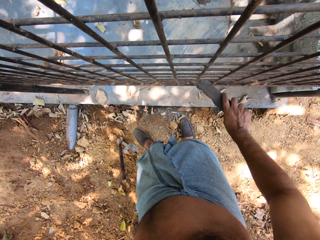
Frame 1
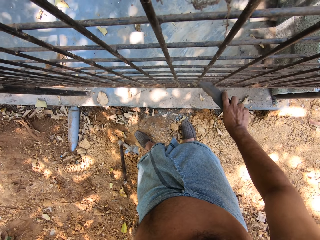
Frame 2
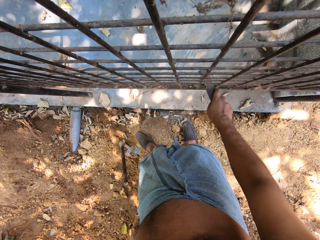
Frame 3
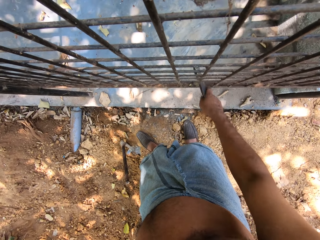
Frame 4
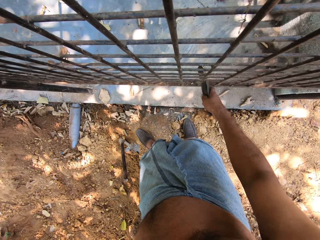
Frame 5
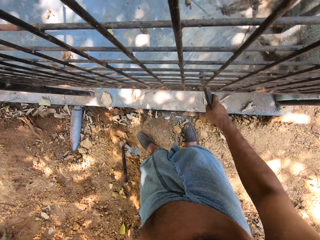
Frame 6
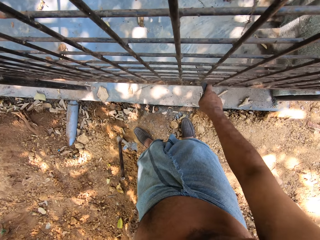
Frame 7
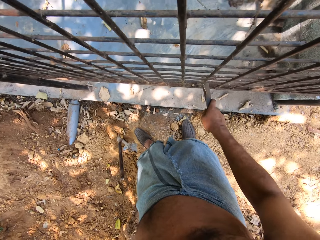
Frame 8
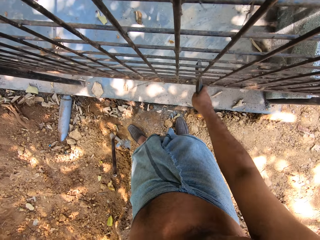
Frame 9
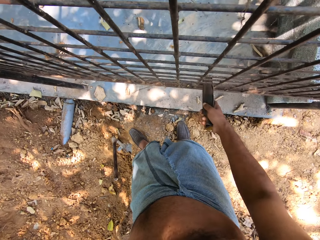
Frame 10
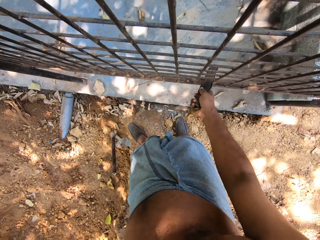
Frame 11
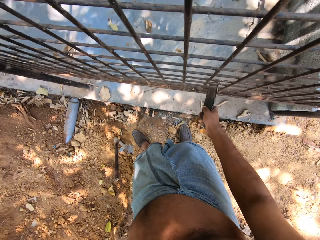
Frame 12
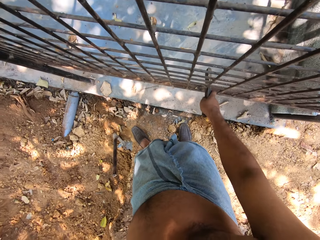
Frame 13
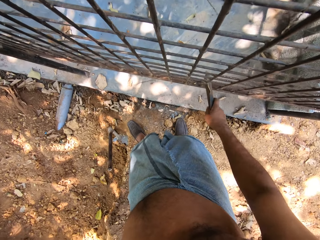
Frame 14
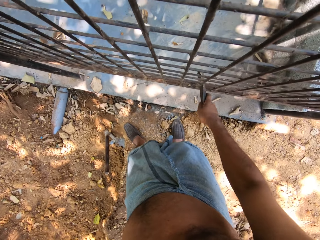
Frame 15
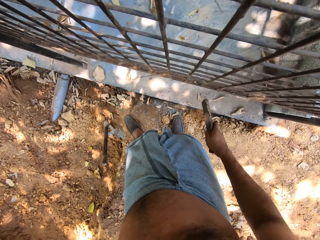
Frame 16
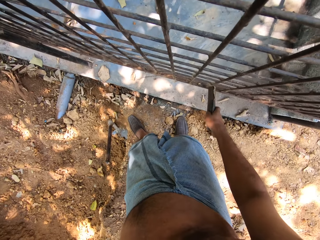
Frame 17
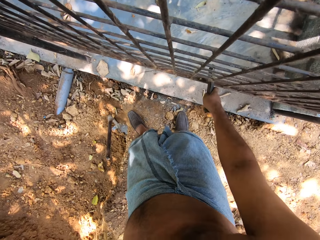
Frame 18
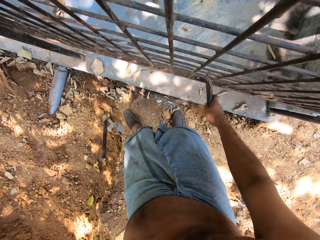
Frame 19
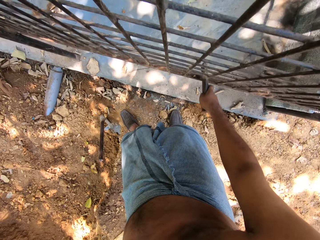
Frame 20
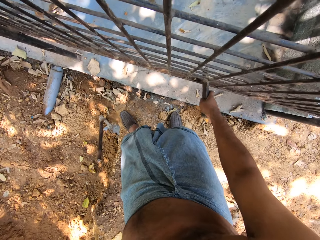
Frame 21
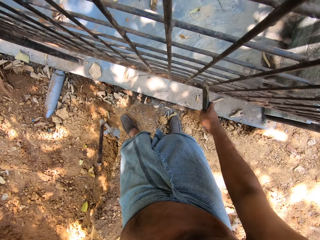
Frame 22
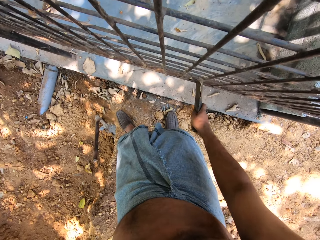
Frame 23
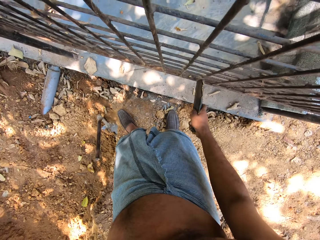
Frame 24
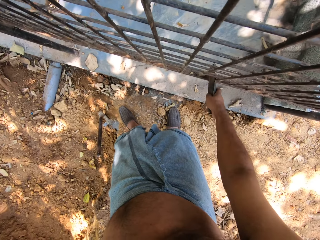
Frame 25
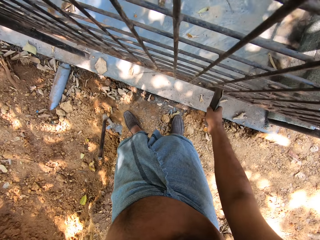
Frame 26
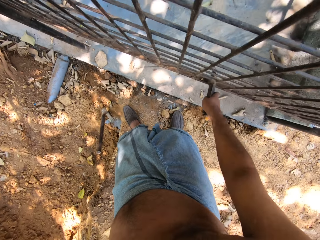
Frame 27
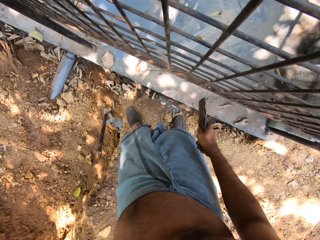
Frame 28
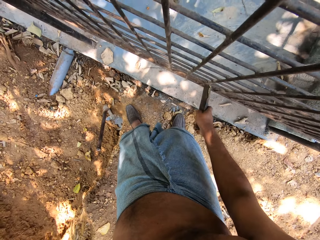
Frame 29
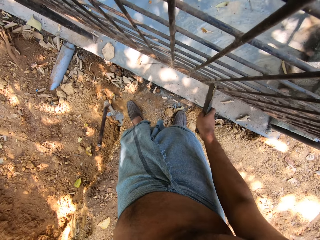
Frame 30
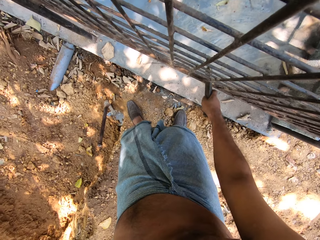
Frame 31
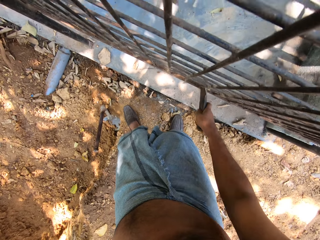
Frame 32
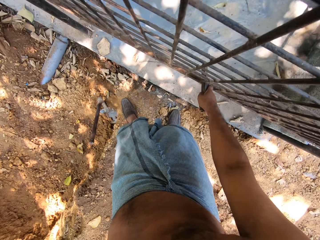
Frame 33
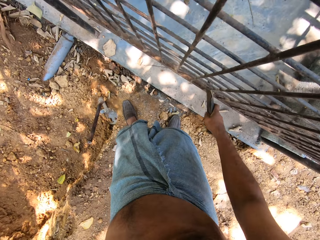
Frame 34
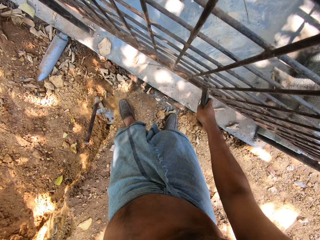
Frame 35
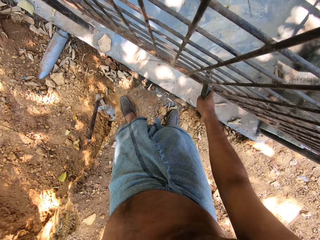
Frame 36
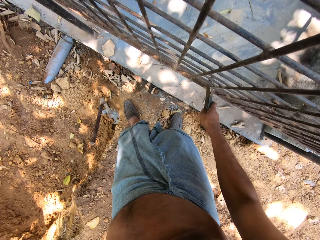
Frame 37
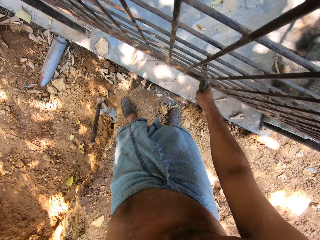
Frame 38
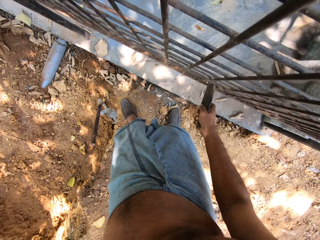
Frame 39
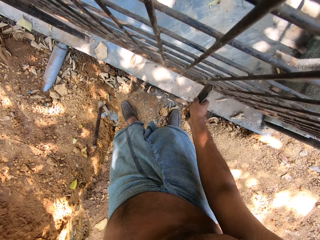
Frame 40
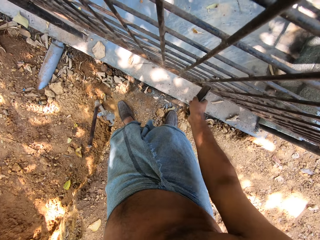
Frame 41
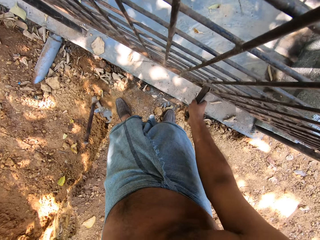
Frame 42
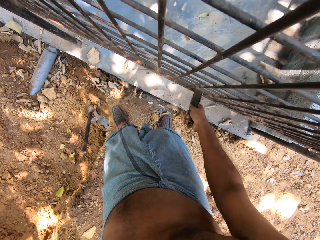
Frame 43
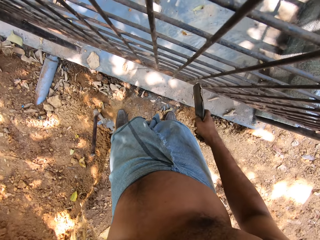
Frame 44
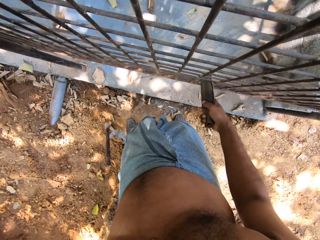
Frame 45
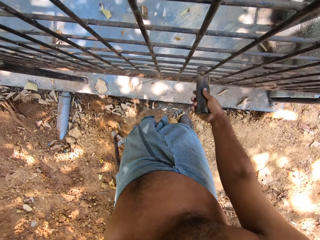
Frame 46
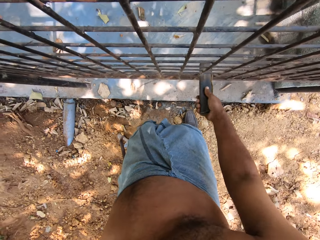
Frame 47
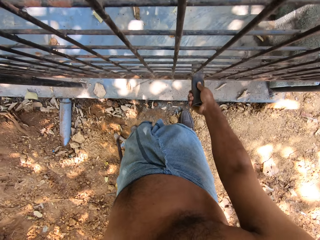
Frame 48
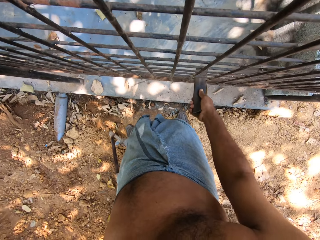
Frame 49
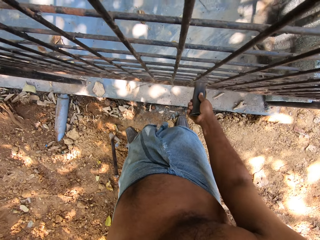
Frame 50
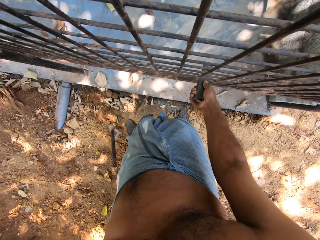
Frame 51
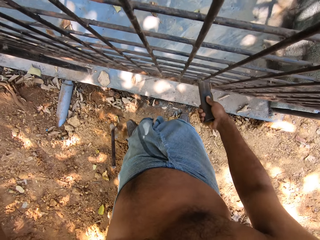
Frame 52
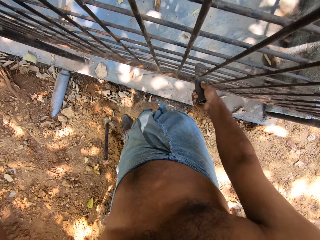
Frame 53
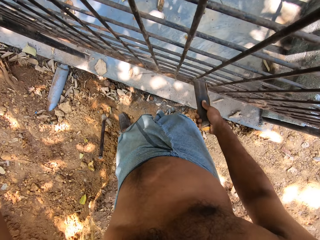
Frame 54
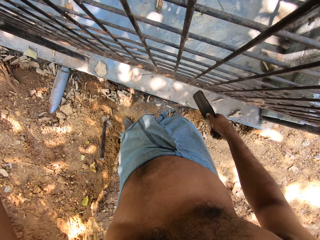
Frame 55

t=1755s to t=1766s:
The camera wearer polishes the metal. He scratches the burglary frame with the sandpaper in his right hand.

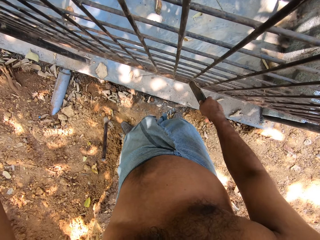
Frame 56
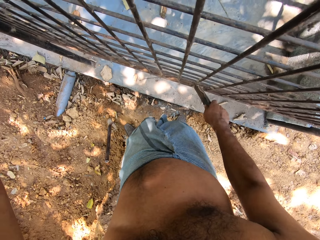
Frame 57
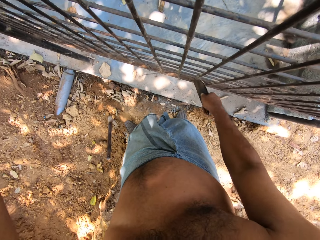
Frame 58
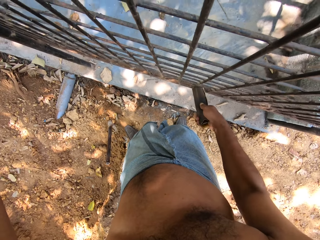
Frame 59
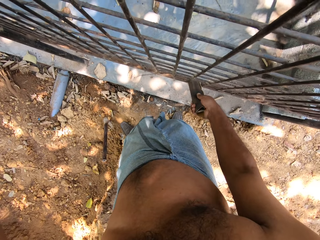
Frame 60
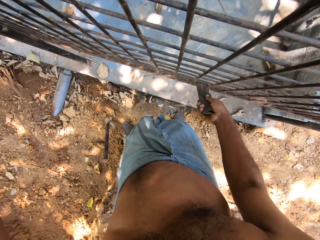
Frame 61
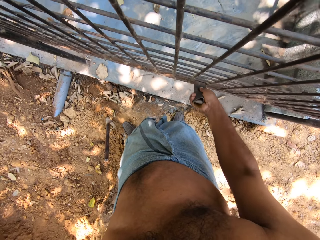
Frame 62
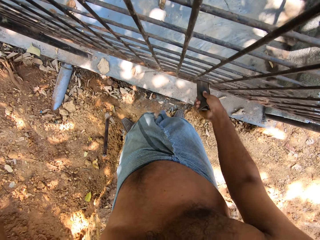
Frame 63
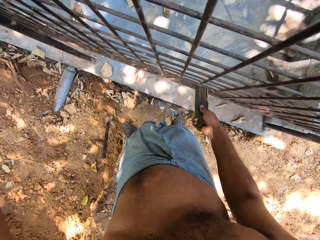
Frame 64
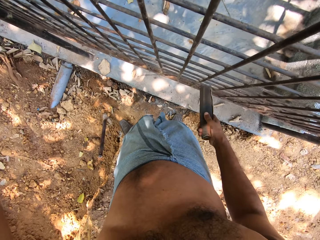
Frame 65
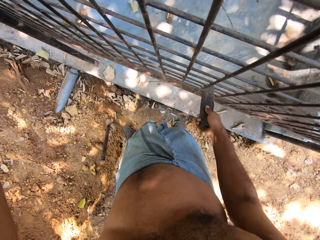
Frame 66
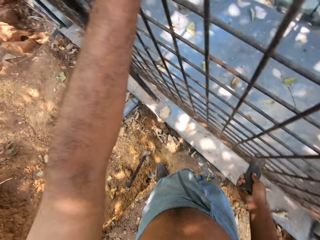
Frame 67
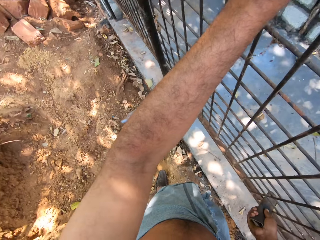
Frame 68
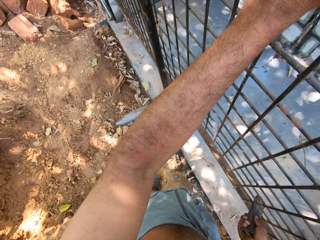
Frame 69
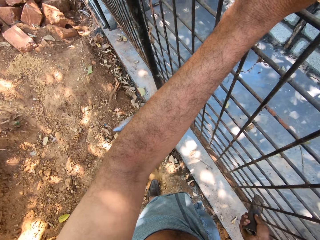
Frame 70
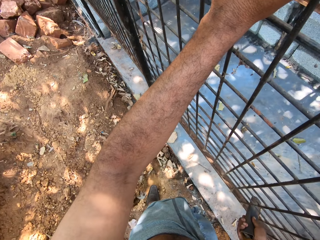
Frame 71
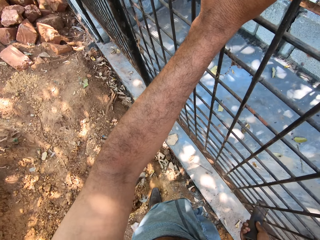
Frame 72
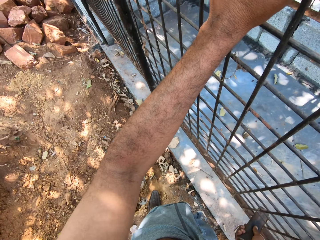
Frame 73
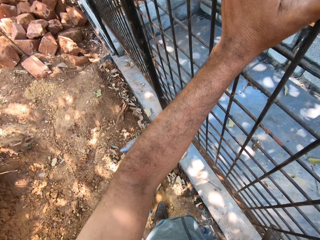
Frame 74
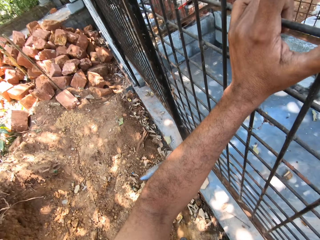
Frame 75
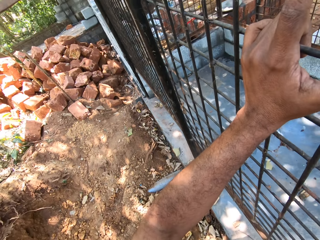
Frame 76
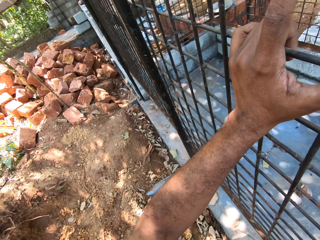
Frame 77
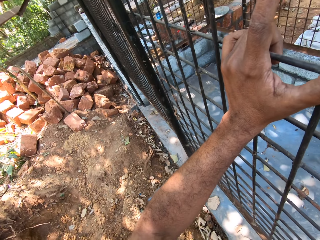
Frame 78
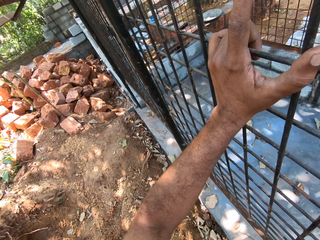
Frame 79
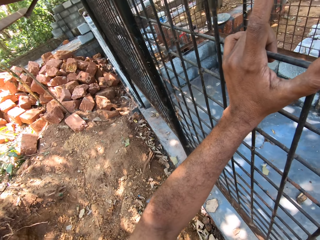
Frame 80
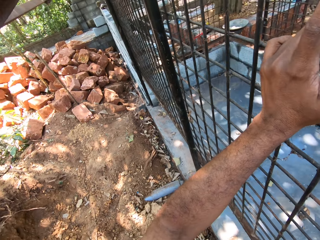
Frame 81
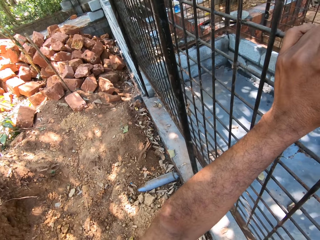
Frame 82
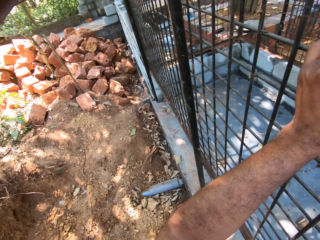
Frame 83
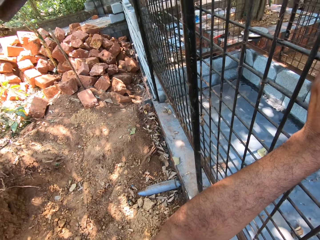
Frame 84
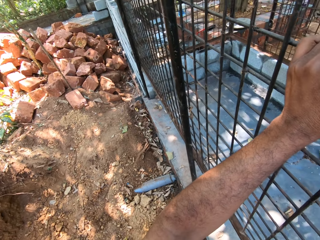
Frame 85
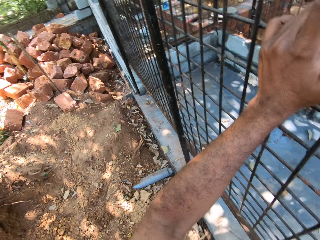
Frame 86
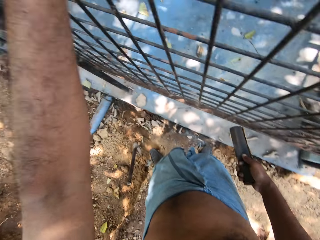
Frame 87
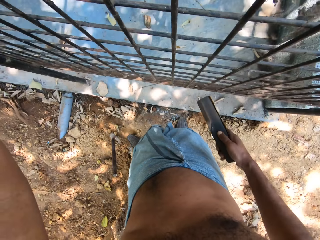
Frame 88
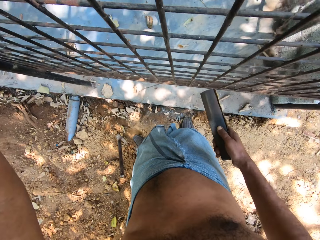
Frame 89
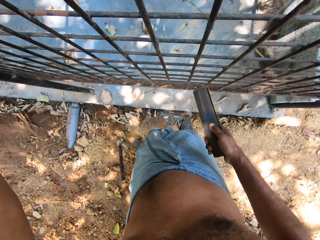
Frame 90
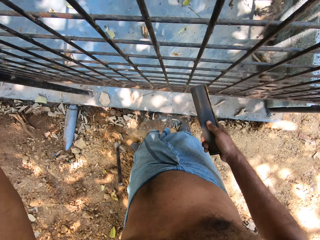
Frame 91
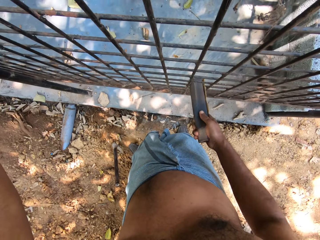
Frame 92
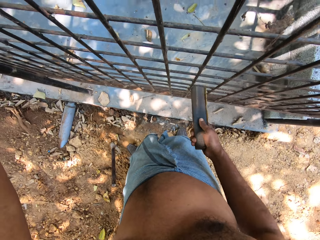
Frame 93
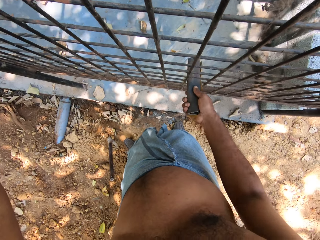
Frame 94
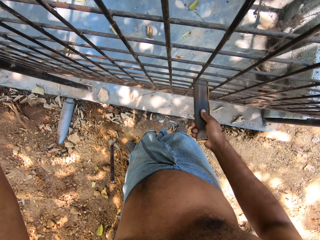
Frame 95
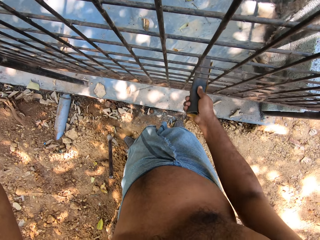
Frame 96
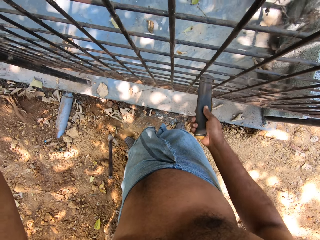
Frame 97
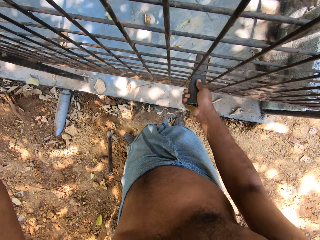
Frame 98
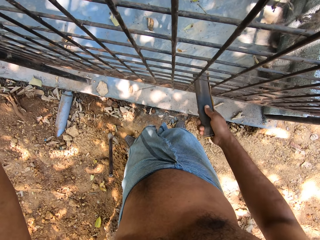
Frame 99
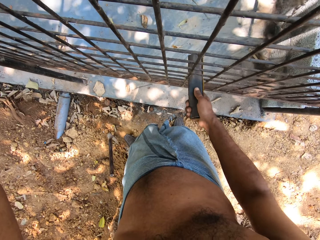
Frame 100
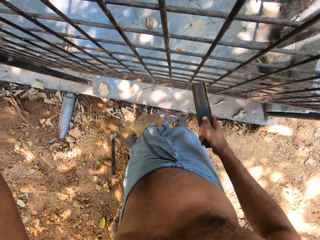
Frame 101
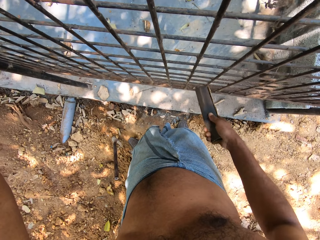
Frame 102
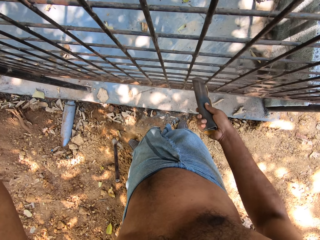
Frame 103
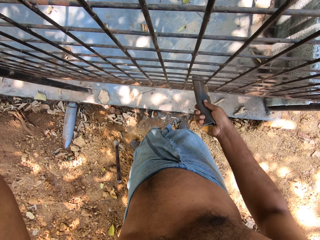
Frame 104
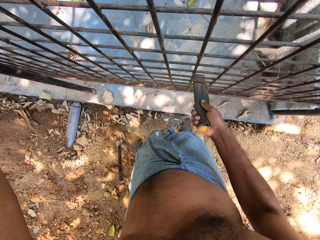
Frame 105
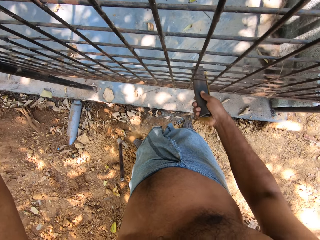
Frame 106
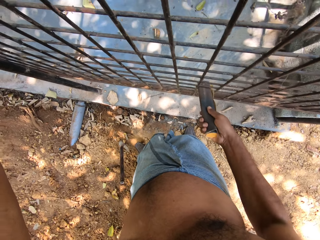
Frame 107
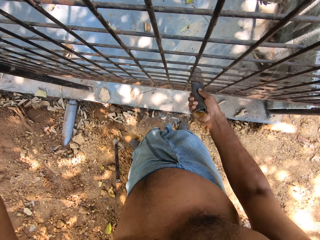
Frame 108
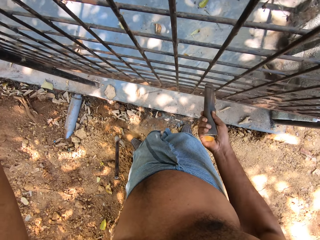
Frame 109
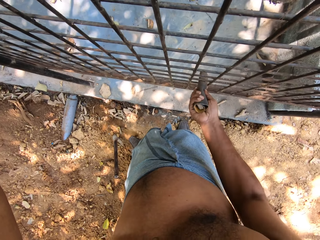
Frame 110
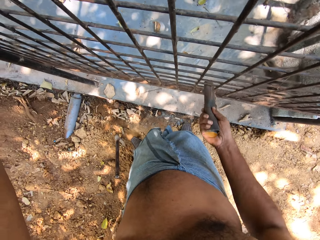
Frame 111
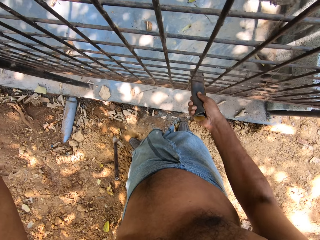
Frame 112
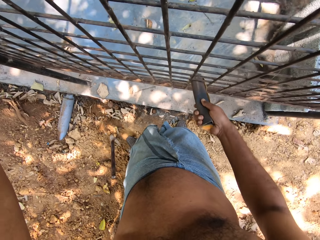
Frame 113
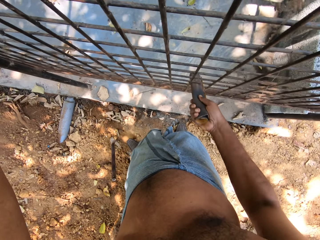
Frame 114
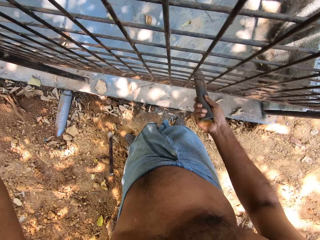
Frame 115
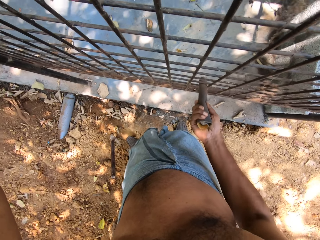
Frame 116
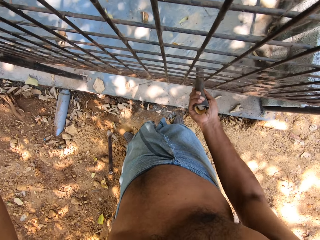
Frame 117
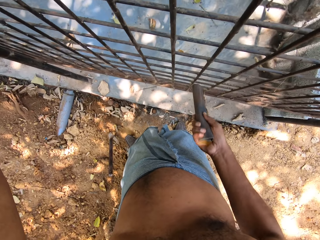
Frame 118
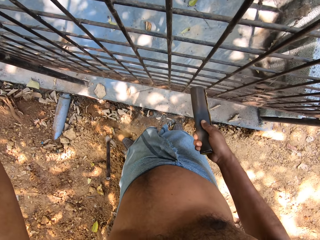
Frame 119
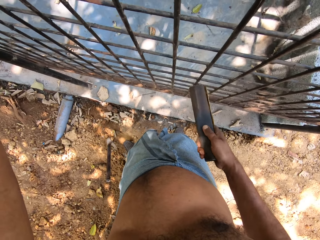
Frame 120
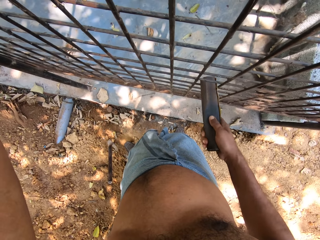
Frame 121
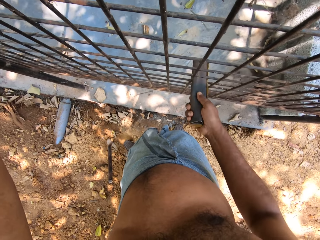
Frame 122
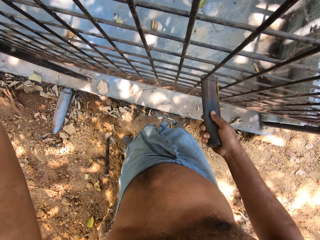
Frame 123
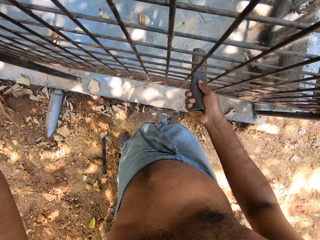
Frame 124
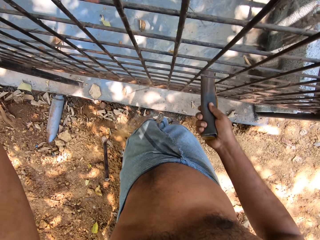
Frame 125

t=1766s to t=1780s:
The camera wearer looks around. He converses with the man. He scratches the burglary frame with the sandpaper in his right hand.
